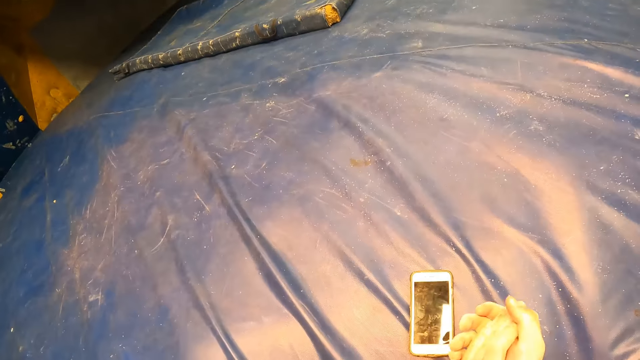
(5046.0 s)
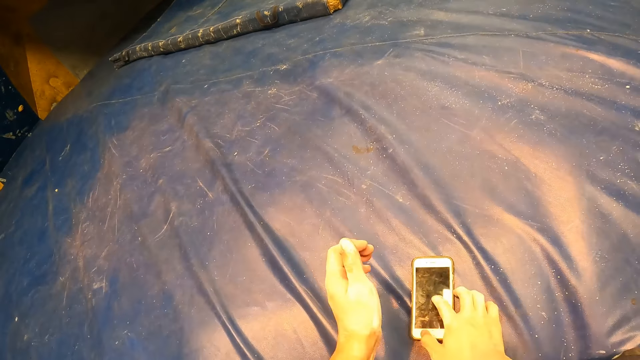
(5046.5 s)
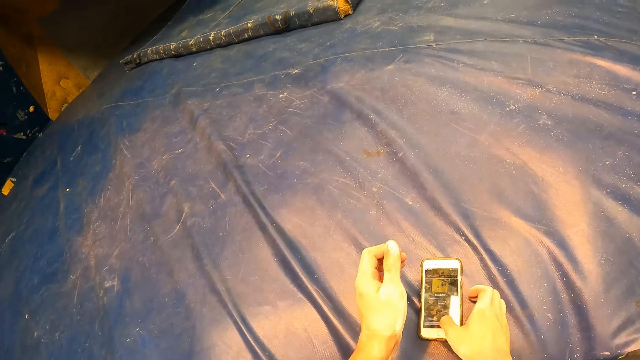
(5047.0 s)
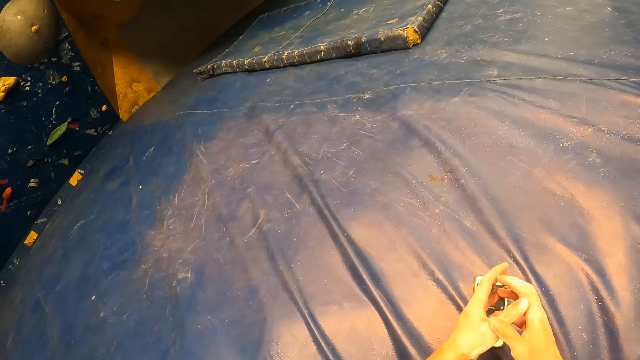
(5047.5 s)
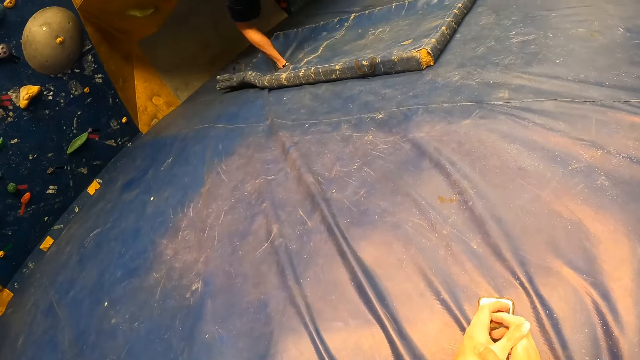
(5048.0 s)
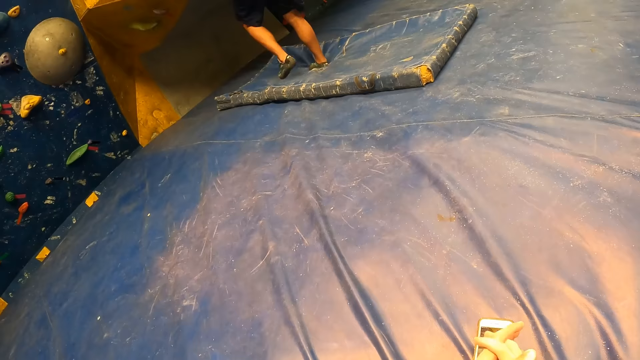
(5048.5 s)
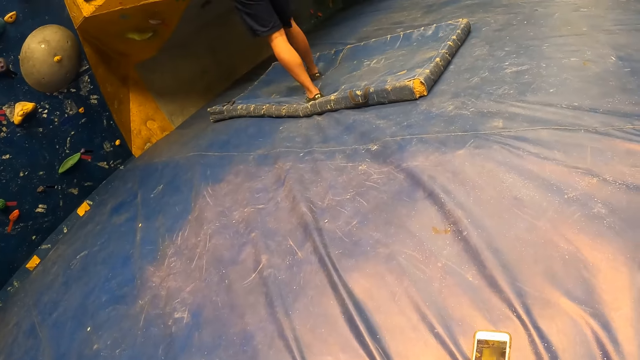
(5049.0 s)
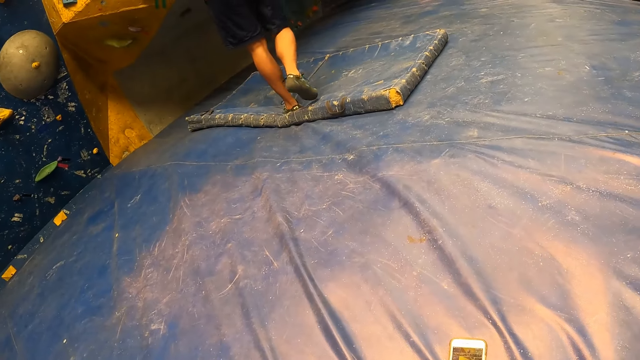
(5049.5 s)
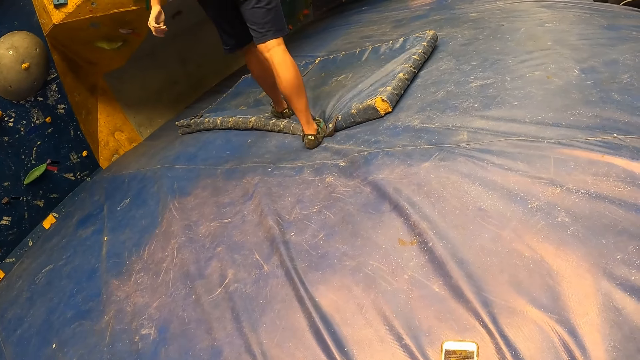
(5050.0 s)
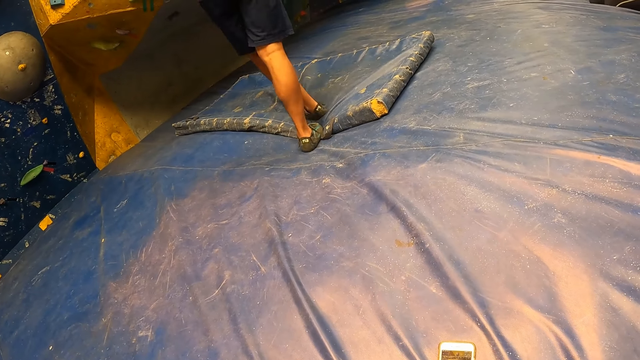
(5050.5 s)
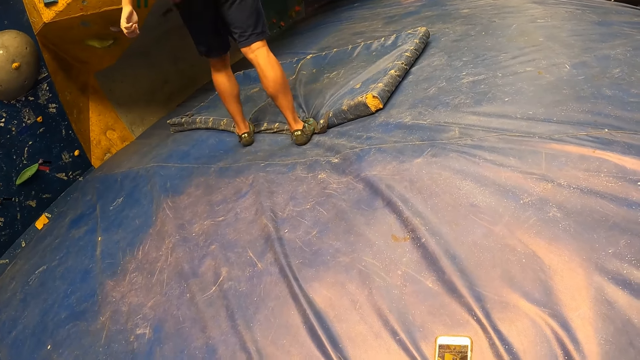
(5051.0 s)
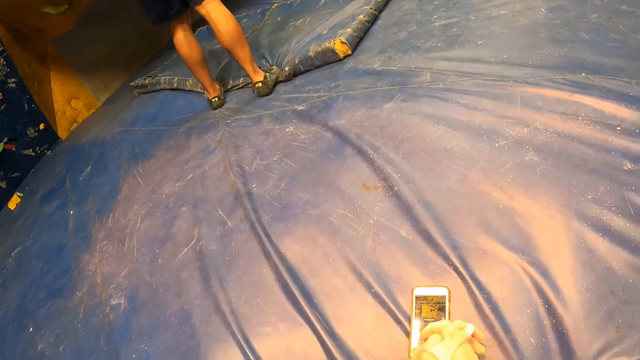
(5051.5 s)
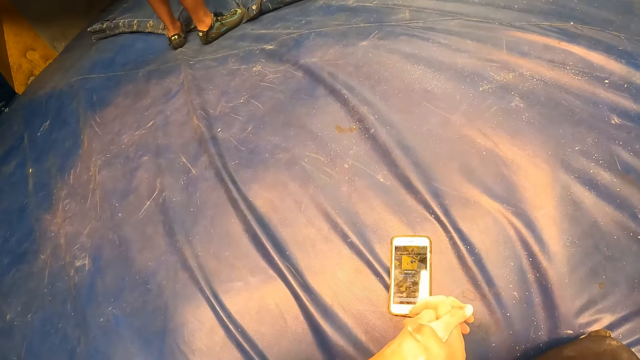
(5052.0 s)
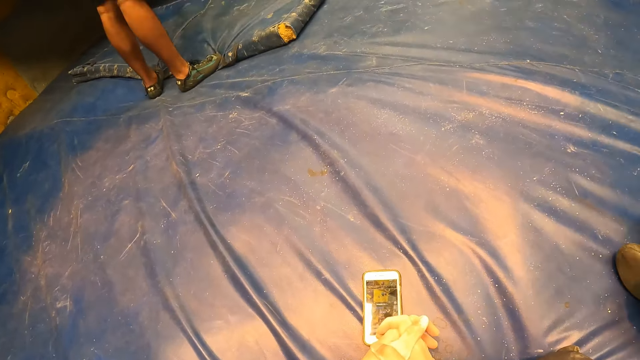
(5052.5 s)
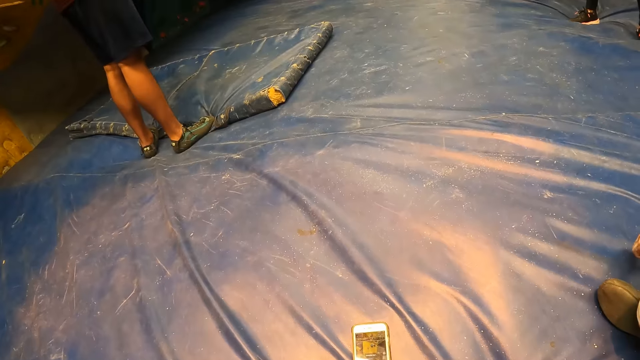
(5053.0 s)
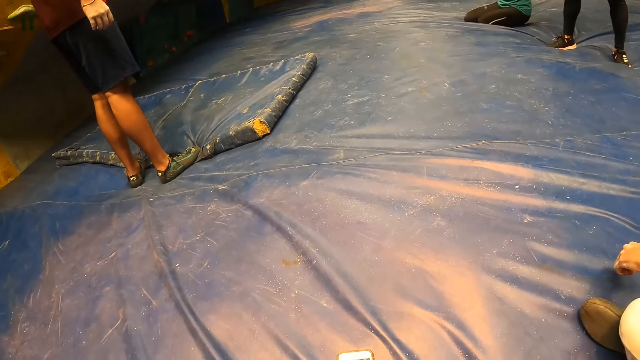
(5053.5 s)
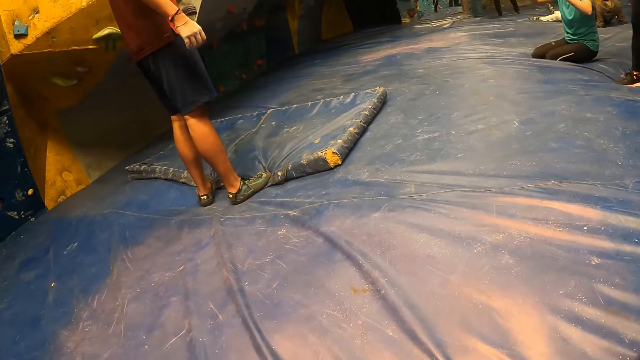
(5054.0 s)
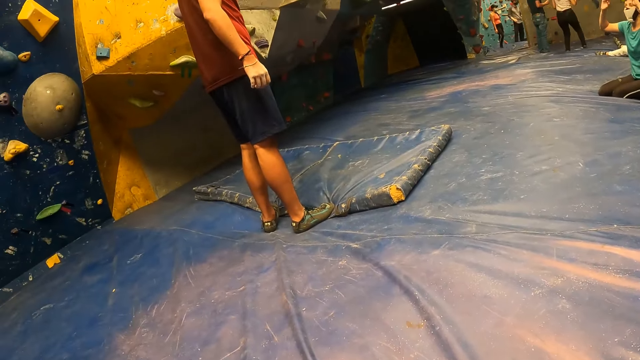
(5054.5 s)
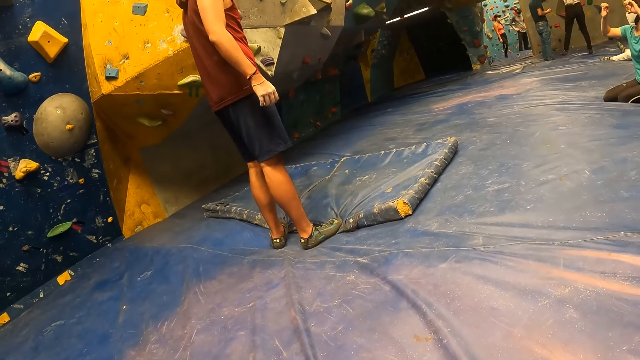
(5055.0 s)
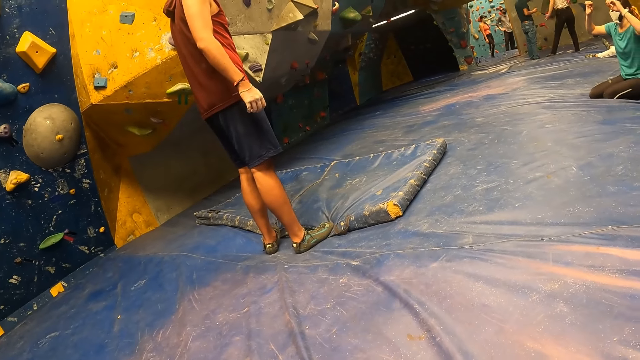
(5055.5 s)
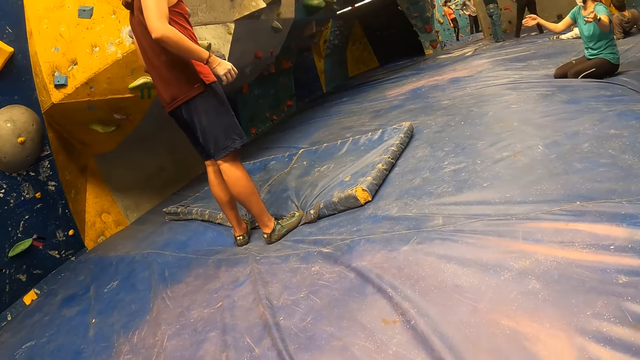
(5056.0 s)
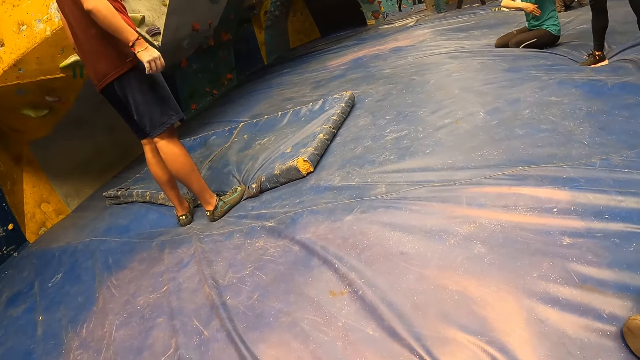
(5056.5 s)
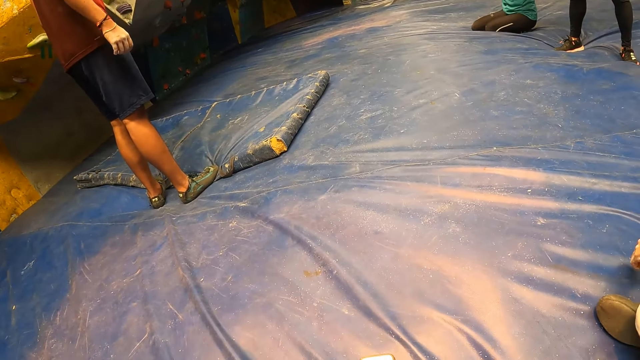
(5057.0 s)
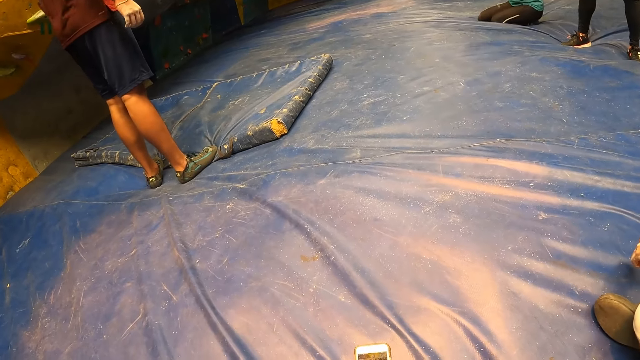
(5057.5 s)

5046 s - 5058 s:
The camera wearer turns to the side. He operates the phone on the foam with his right hand. He holds the phone on the floor. A man jumps down from the bouldering wall. The camera wearer turns to the side.

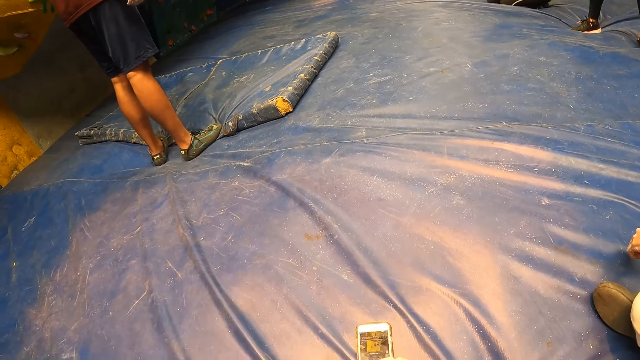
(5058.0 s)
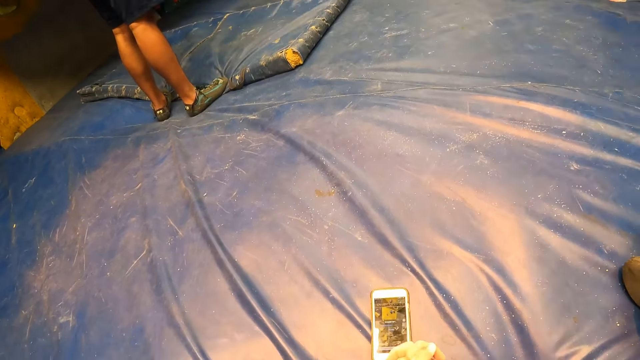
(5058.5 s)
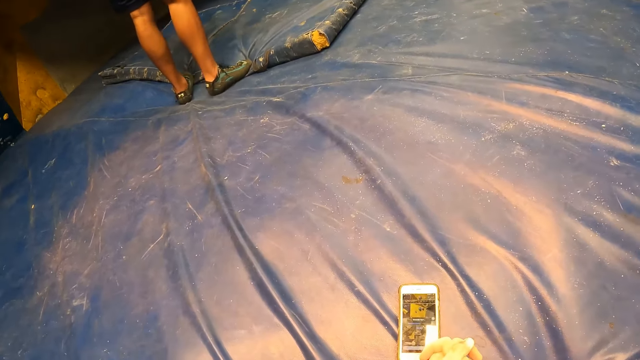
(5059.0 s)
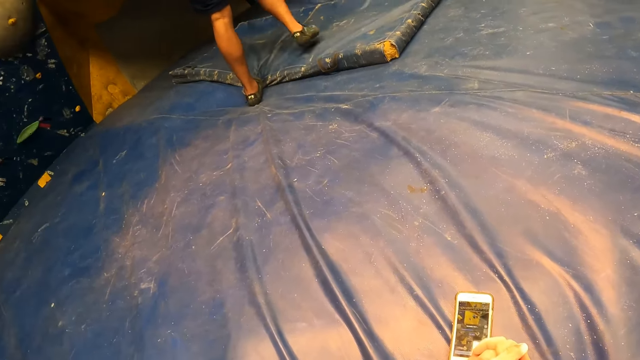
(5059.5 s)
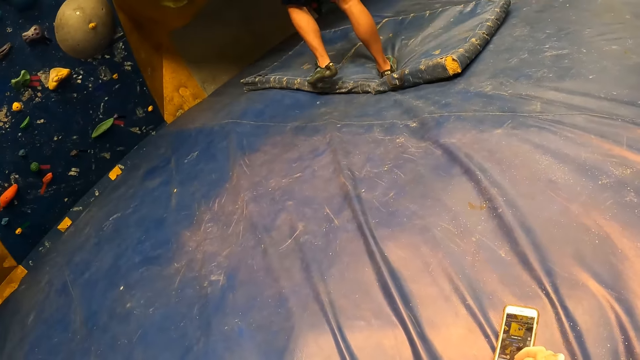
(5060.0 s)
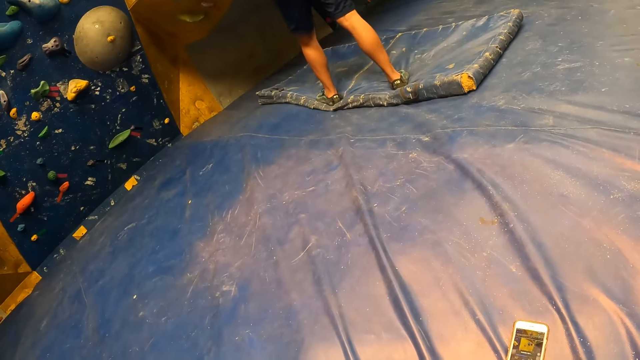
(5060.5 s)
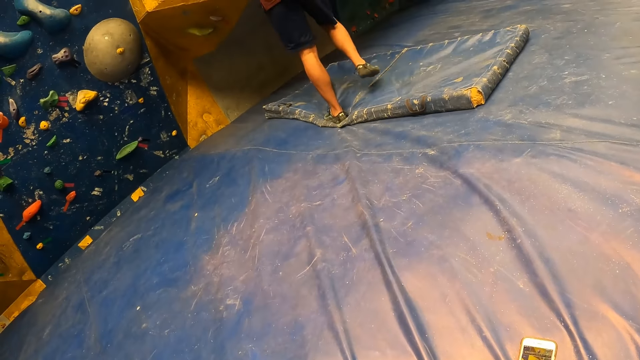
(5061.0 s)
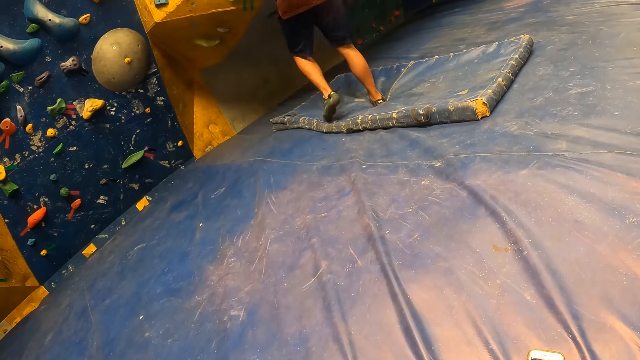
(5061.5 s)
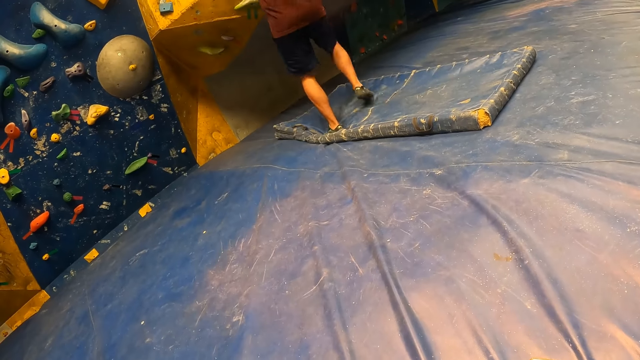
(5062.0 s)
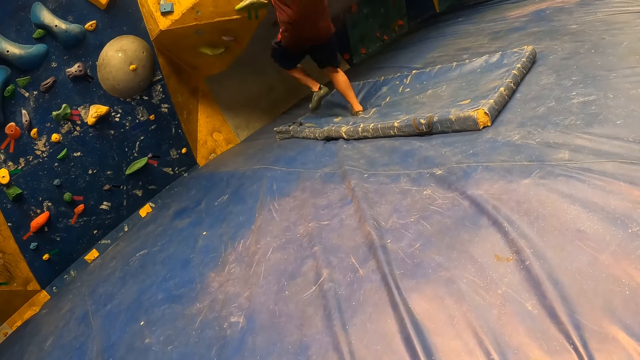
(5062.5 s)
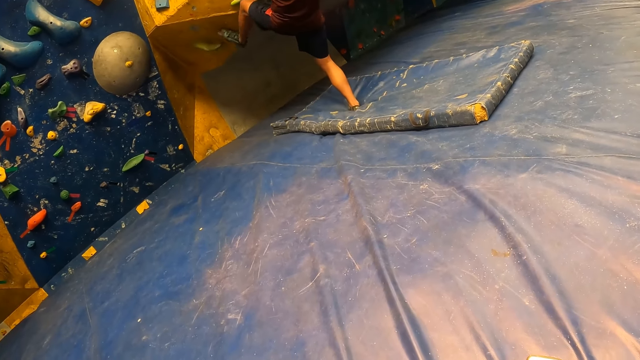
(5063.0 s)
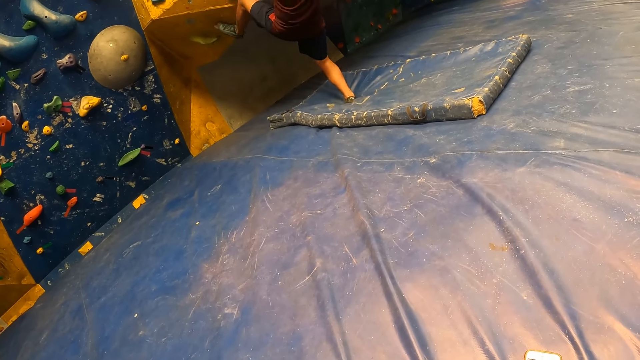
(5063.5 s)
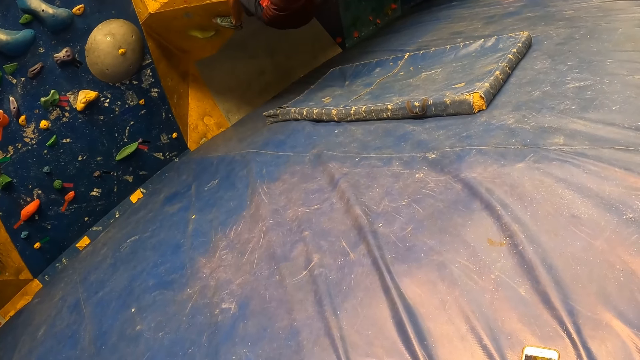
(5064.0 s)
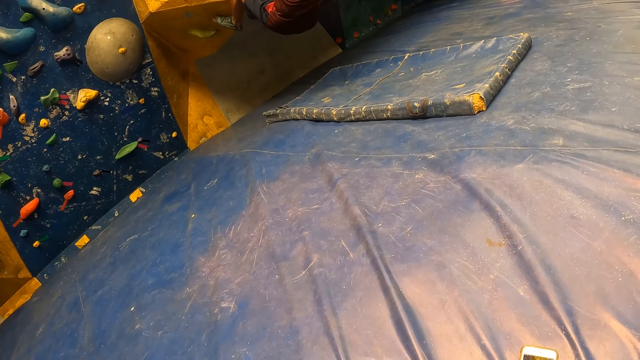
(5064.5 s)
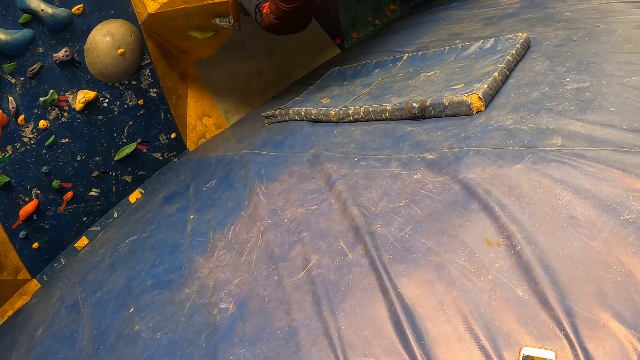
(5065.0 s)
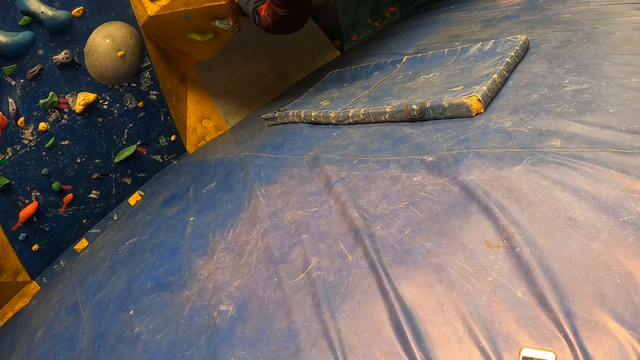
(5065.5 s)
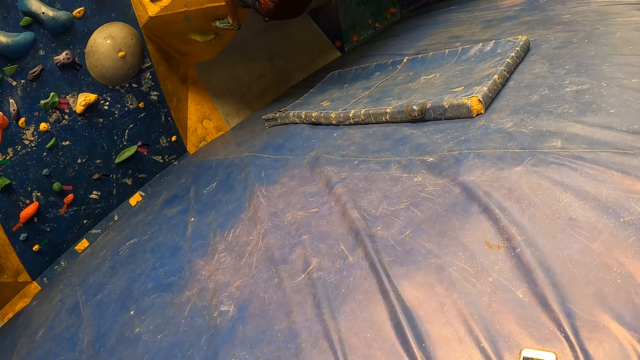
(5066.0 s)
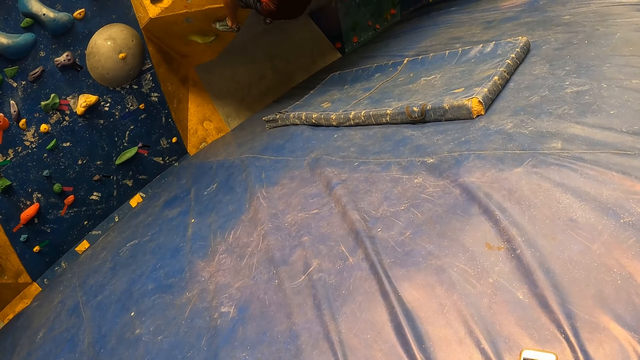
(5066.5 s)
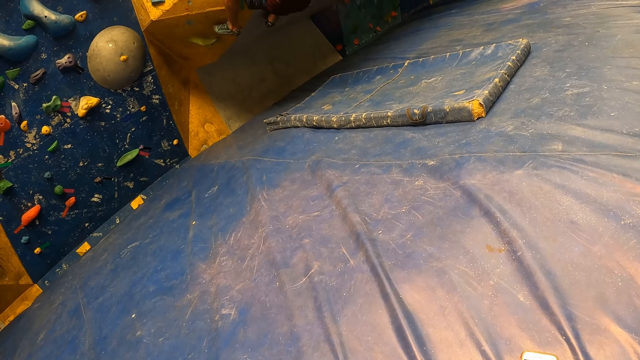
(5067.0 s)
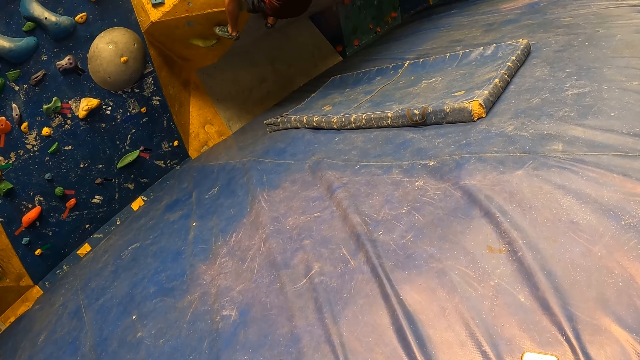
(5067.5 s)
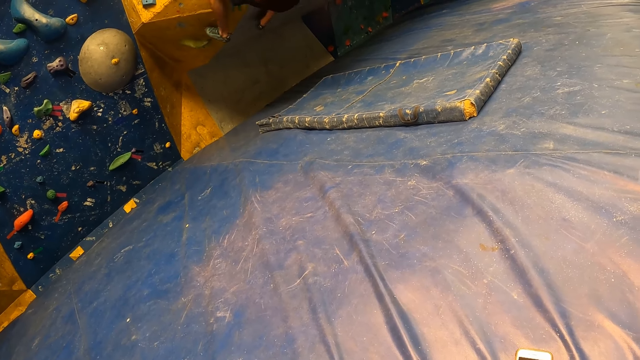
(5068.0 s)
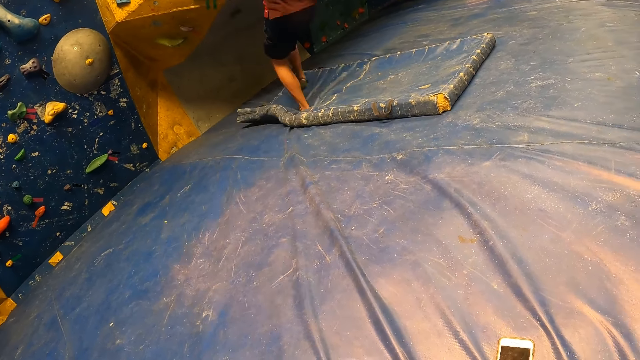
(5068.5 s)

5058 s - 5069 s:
A man climbs the bouldering wall by the climbing holds with both hands. The man jumps down from the bouldering wall.
